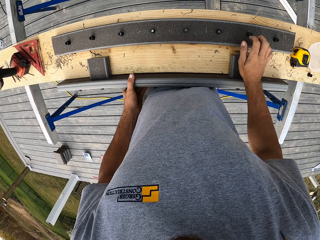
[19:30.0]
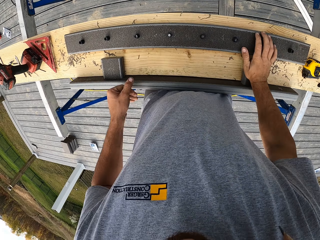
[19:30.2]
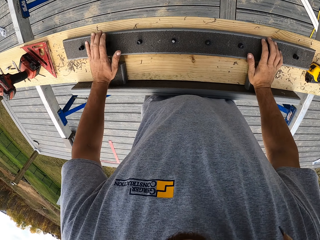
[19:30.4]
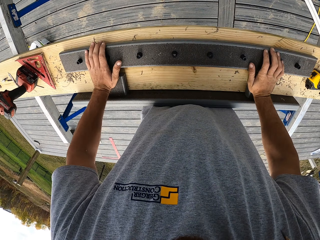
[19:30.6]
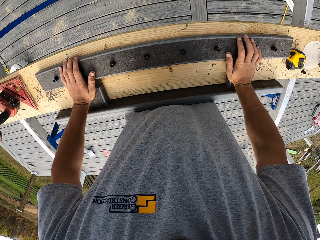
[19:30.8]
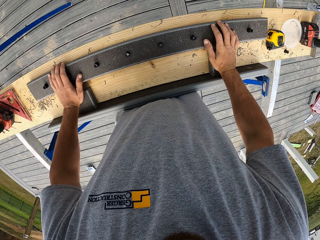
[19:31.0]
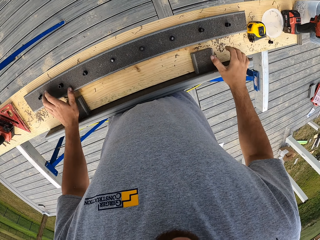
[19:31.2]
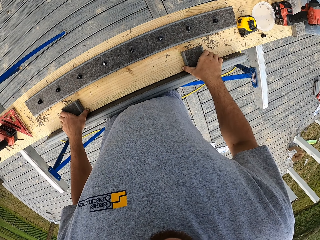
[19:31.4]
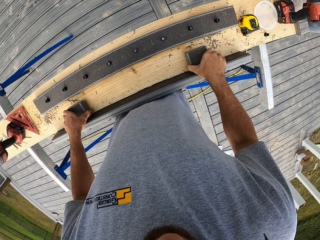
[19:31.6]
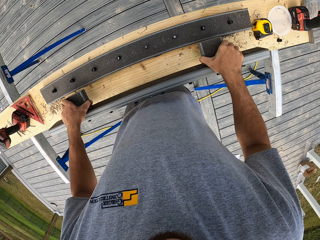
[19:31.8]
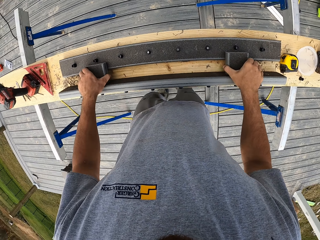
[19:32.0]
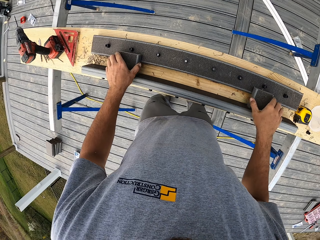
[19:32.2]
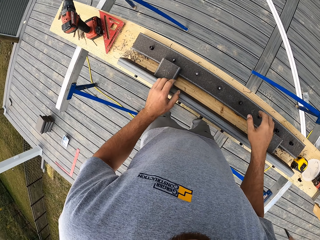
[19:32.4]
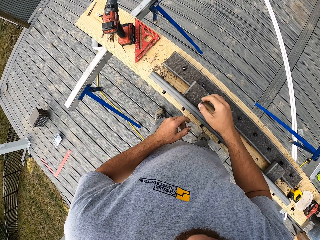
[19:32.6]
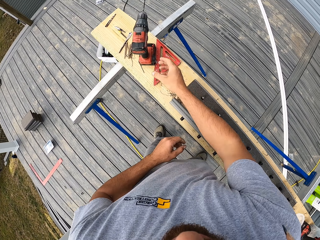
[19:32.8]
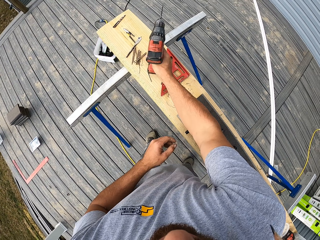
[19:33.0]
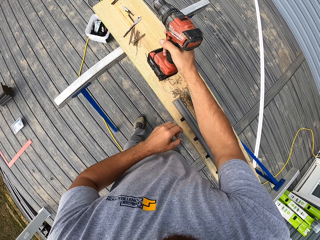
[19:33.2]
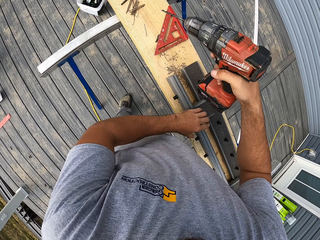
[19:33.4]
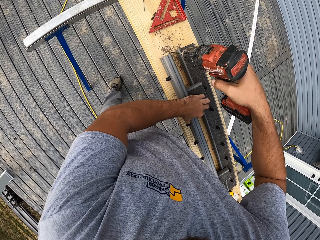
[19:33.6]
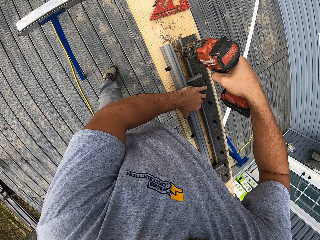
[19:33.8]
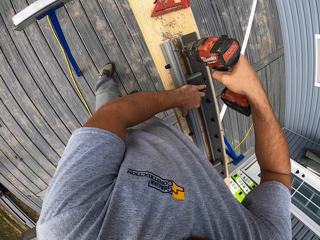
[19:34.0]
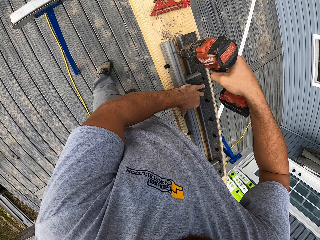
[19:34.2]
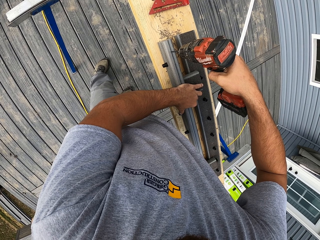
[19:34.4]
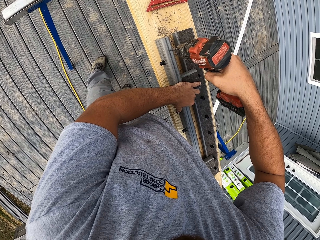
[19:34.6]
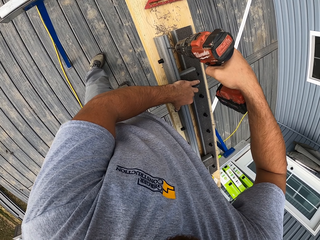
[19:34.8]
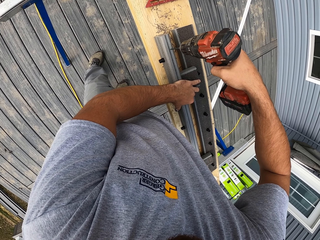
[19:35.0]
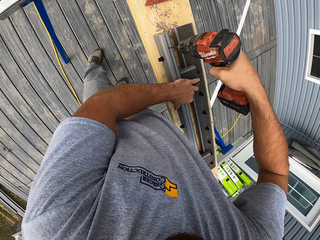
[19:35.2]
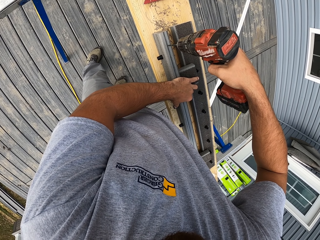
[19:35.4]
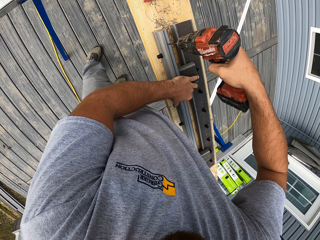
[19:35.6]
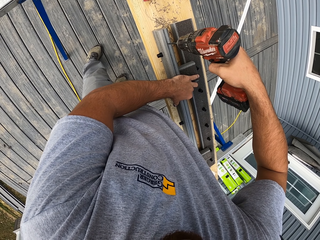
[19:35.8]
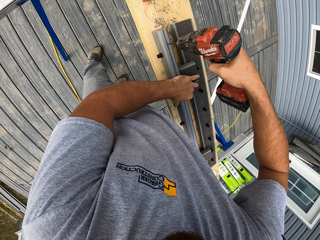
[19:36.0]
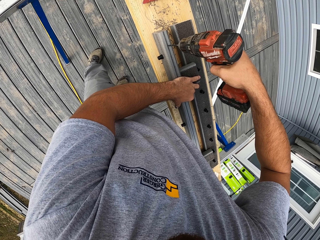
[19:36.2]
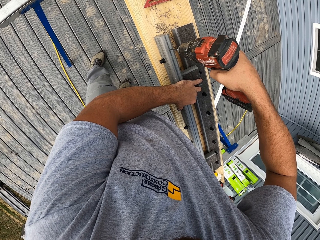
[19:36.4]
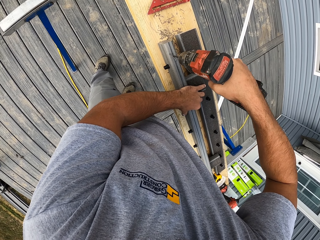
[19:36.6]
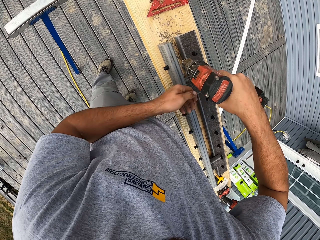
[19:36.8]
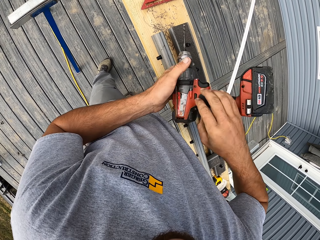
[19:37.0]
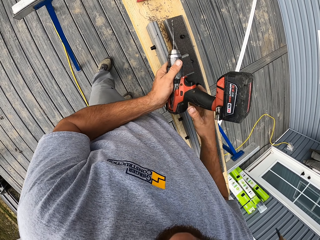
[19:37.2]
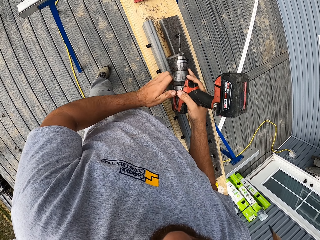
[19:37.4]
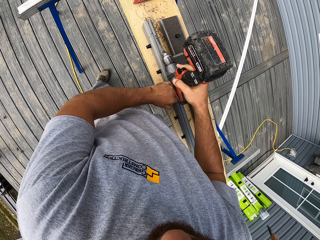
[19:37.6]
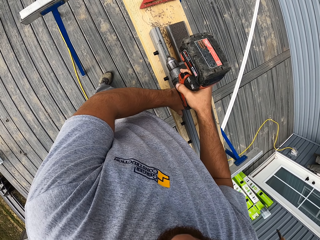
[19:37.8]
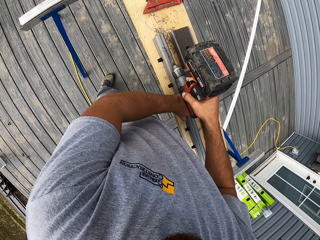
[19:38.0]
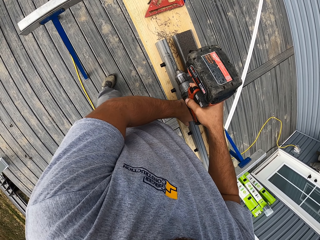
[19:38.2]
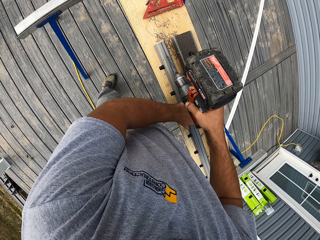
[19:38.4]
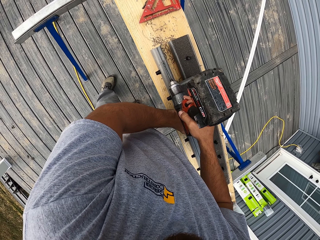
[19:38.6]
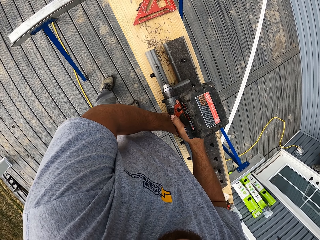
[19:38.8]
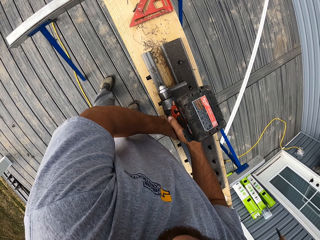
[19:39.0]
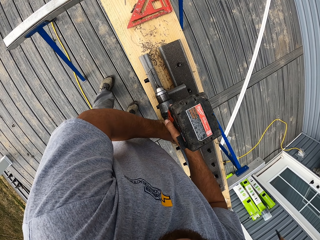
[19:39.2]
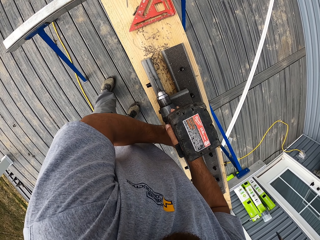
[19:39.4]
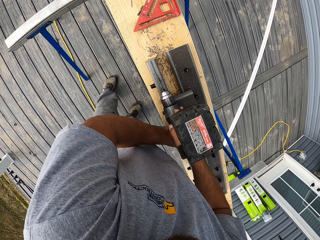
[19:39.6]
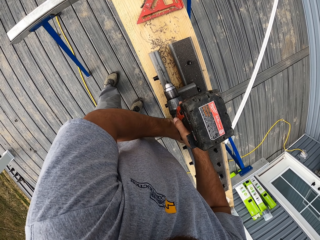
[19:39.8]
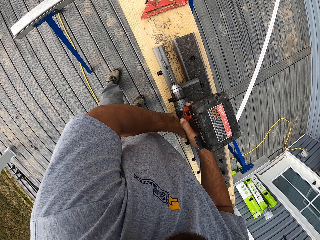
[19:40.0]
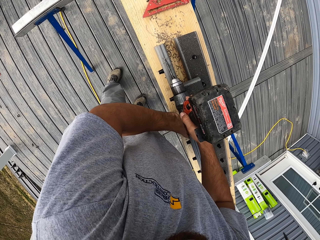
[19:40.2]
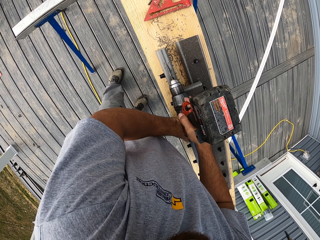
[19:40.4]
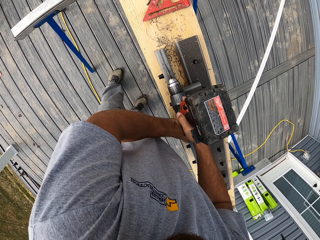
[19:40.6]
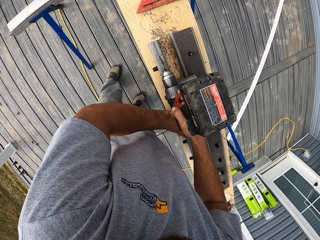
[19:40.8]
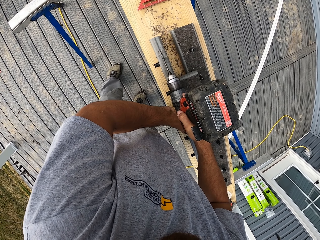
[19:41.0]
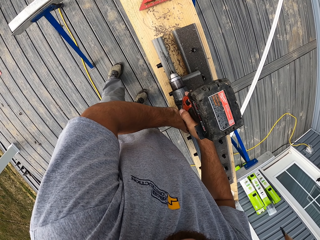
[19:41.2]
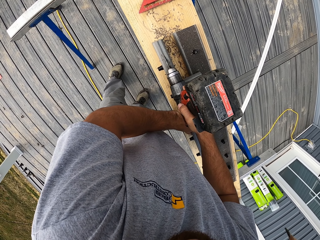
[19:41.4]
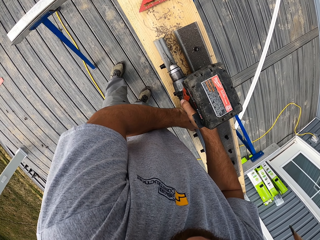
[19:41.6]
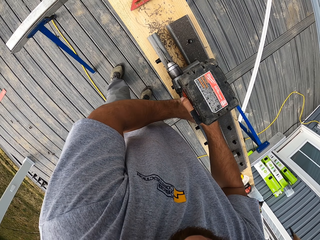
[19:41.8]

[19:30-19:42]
The camera wearer turns the wood. They press the wood and place the wood down. They pick up the drill. They make a small hole into the wood. They turn the drill. They hold the wood and drill something.

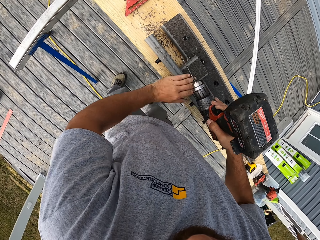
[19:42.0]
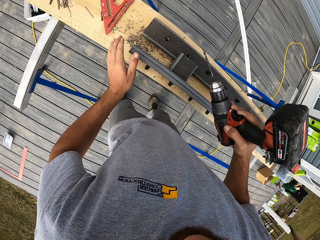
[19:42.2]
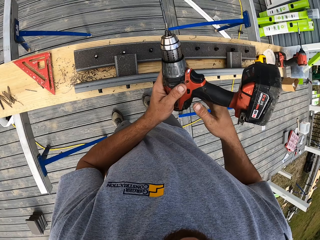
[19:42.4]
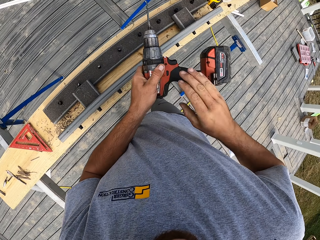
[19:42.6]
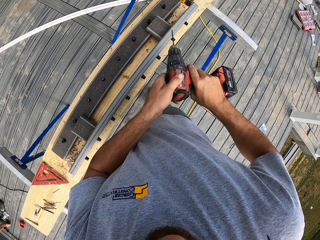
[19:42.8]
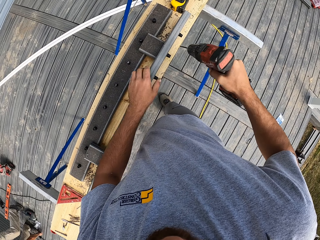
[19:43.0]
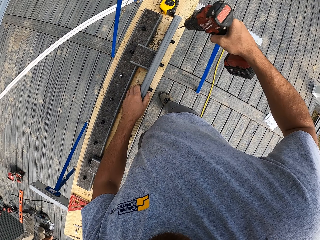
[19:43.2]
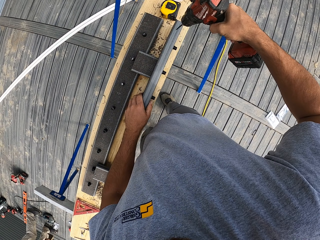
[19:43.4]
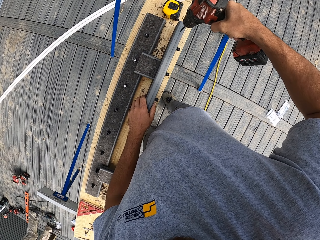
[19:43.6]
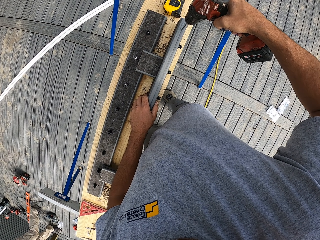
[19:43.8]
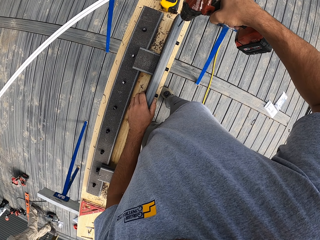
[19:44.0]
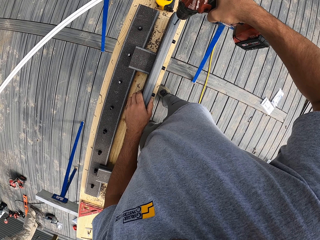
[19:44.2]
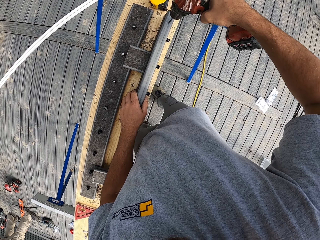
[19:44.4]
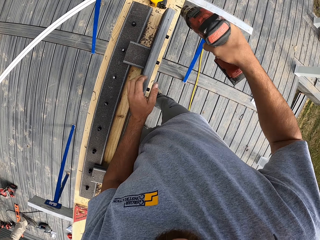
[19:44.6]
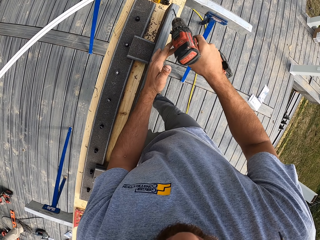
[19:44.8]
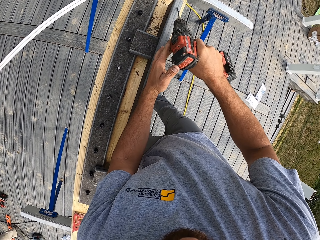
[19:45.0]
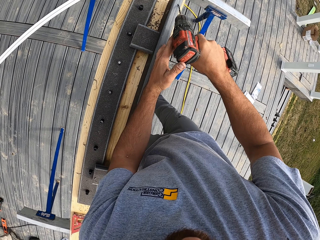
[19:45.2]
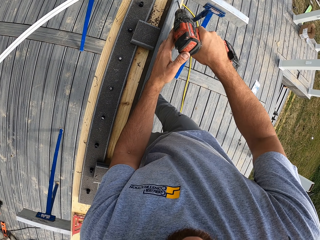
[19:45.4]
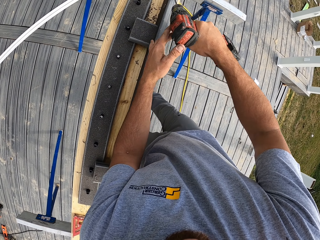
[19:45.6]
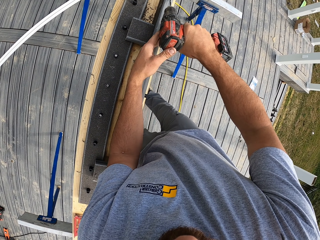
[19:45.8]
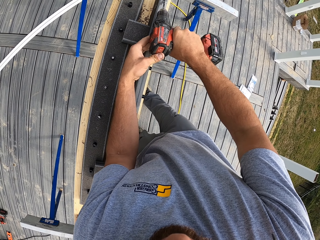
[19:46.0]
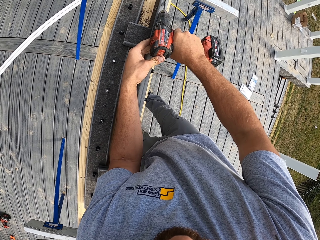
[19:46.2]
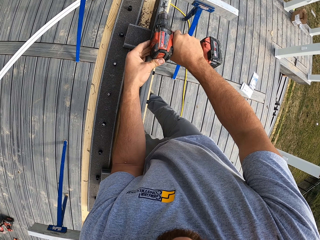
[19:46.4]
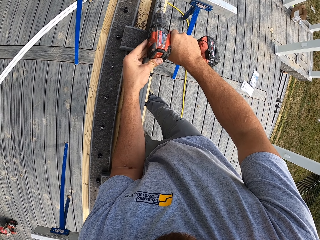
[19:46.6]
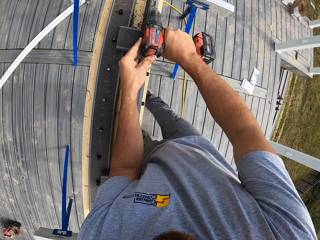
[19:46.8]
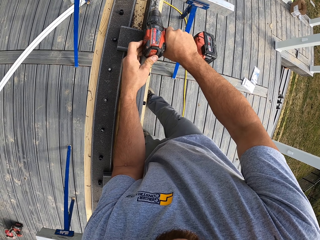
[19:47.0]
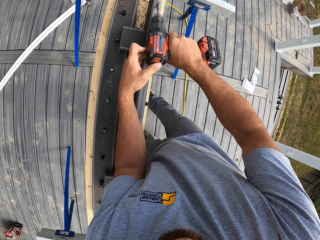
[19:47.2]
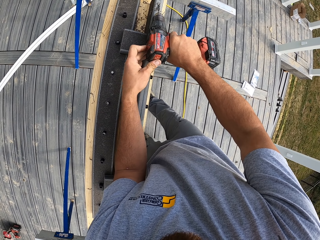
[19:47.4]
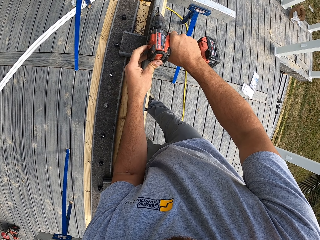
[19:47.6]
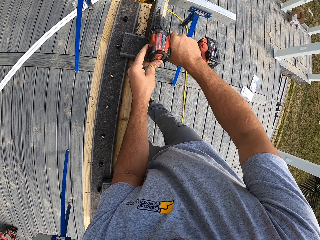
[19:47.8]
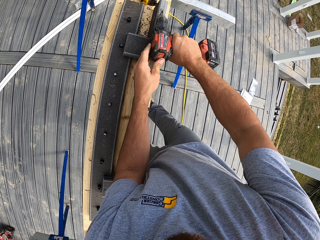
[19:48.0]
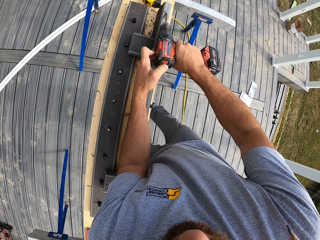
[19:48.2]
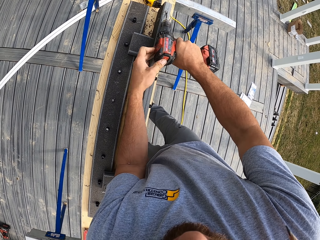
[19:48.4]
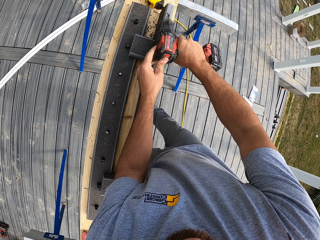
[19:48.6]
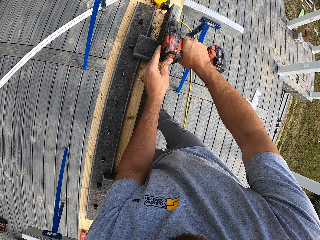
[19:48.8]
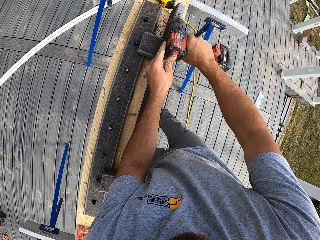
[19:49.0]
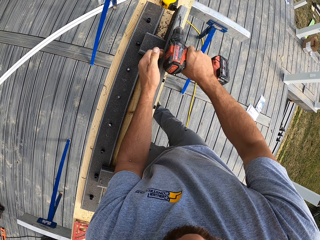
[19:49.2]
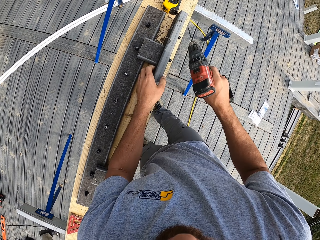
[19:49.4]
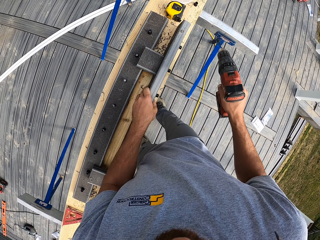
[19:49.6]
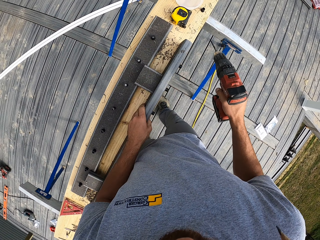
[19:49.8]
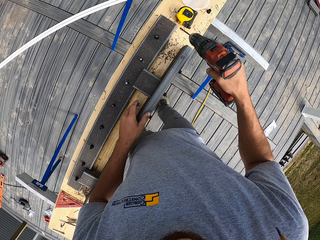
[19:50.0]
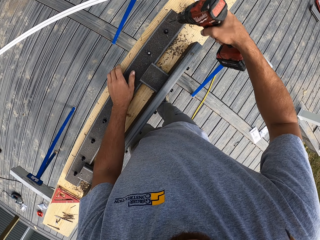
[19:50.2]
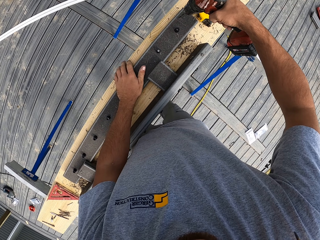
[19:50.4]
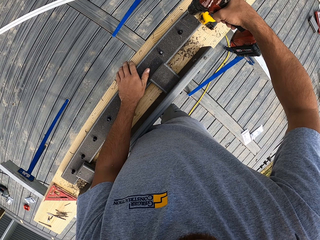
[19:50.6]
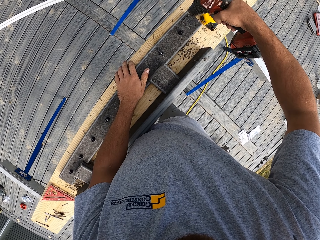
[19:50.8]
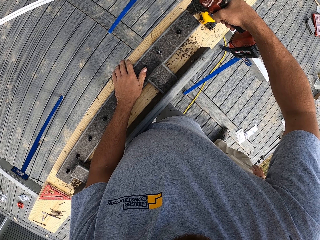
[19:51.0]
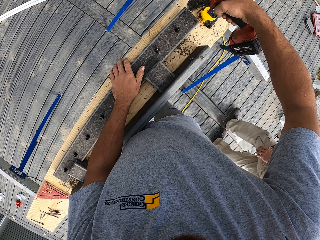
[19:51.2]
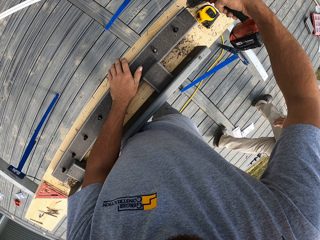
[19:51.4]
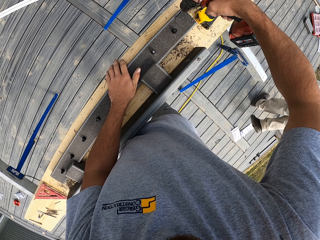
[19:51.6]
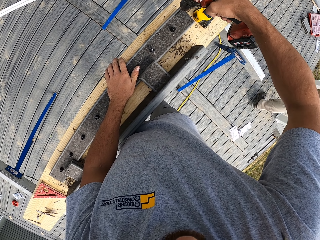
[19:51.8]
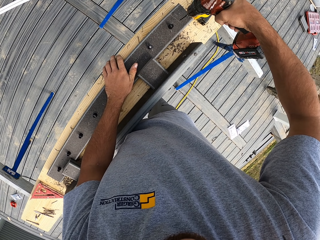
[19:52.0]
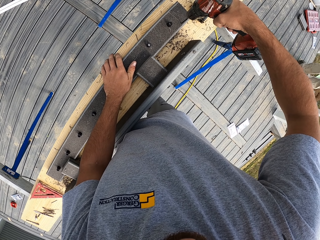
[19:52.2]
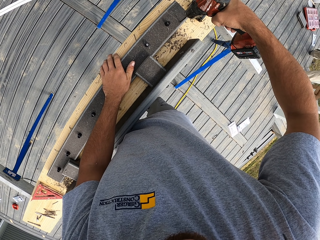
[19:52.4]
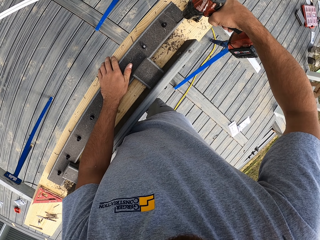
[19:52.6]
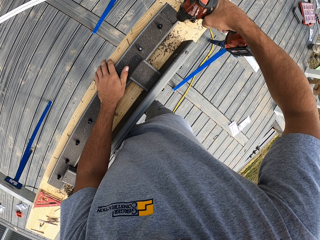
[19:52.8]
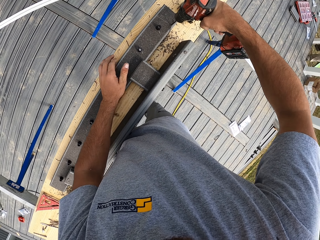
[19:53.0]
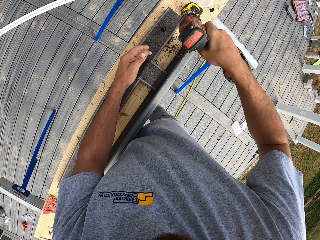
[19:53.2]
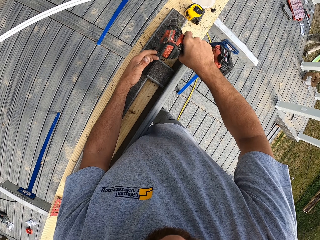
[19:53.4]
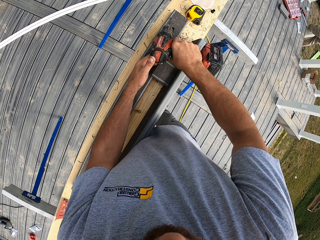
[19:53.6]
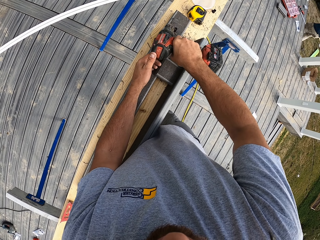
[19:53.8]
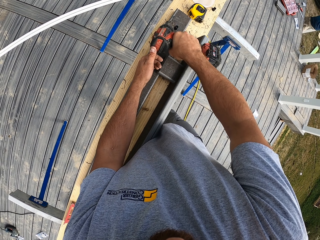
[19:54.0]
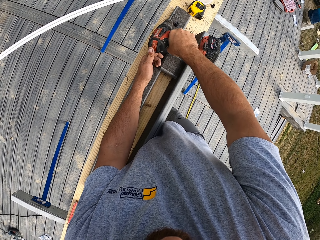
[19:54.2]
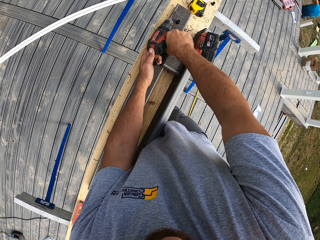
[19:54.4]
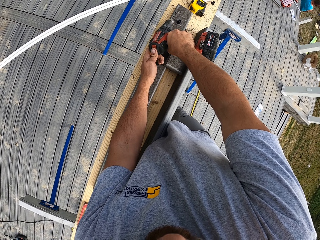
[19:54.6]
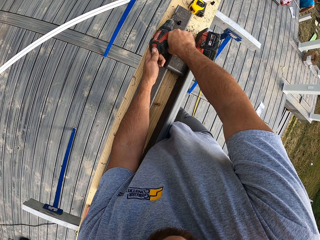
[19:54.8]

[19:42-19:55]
The camera wearer lifts the drill up. They wipe the wood. They drill the wood. They hold the drill up. They drill the wood. They move something and lift the drill up. They drill something.
